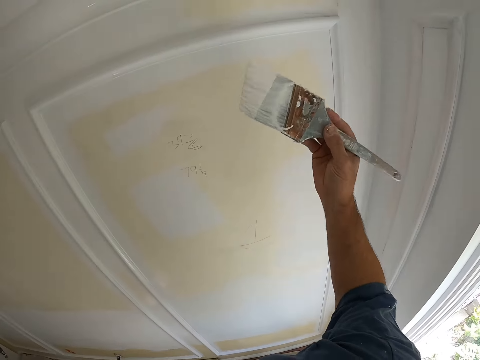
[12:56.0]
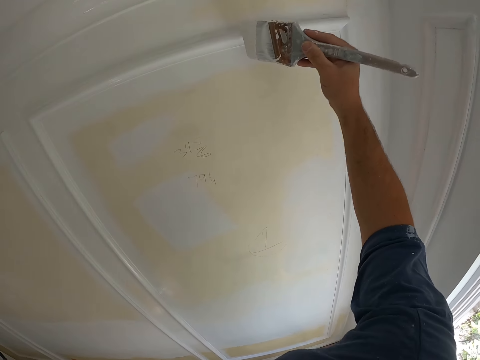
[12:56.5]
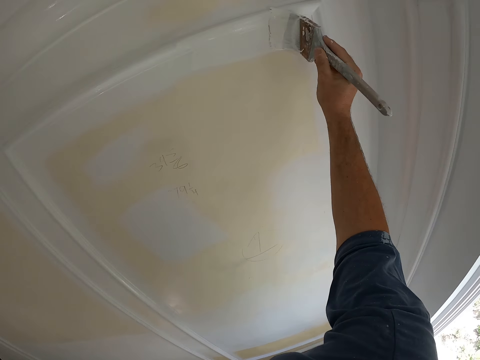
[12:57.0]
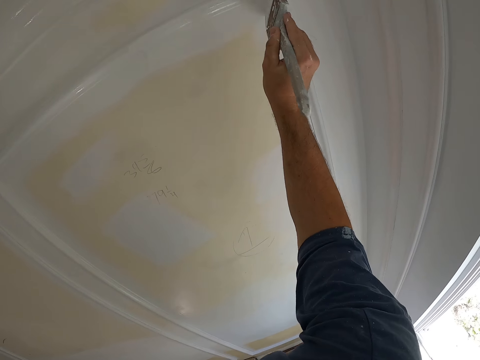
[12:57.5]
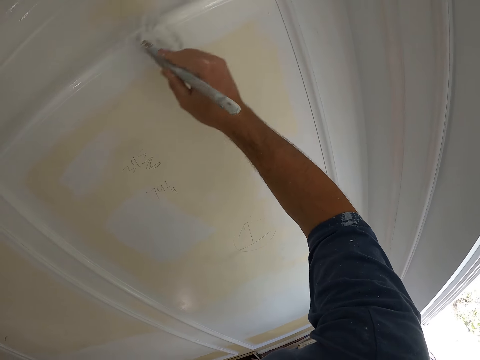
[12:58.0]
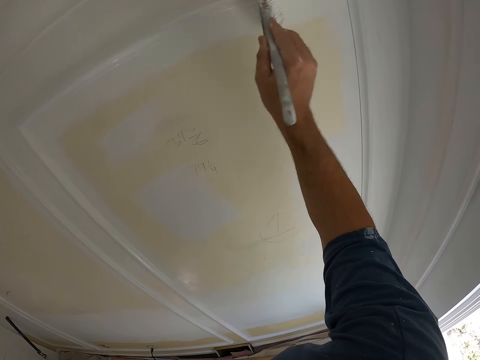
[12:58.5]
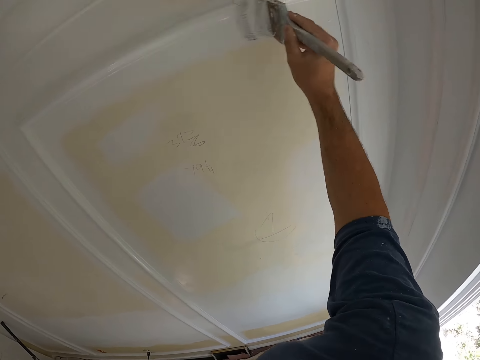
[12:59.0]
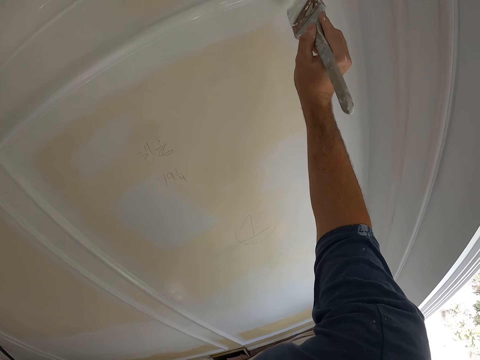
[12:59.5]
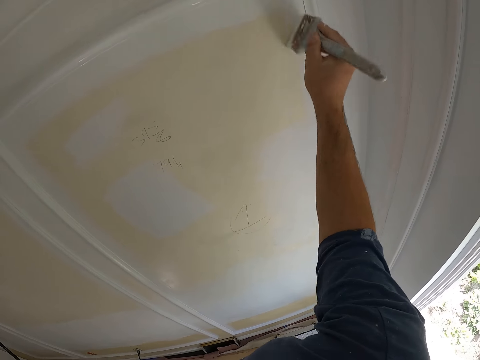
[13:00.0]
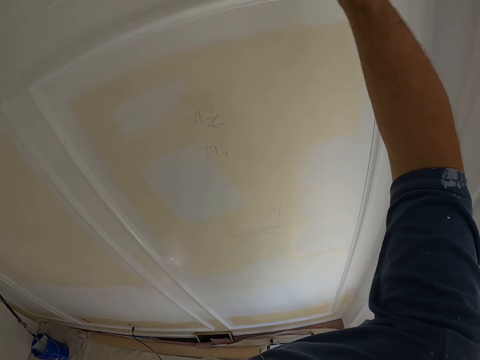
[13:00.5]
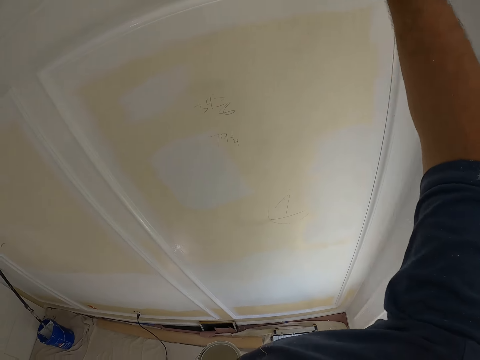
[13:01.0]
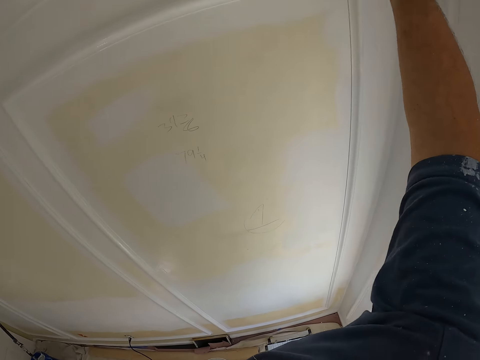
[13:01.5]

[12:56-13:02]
The camera wearer paints the wall of the room.

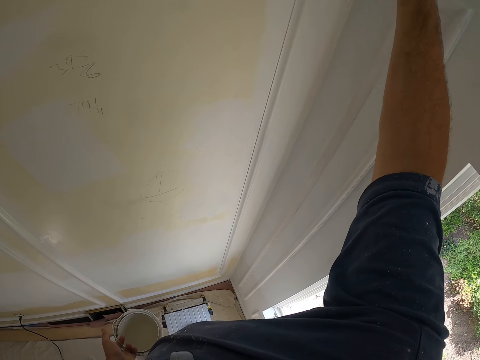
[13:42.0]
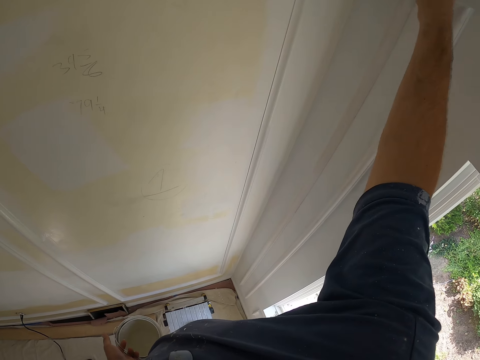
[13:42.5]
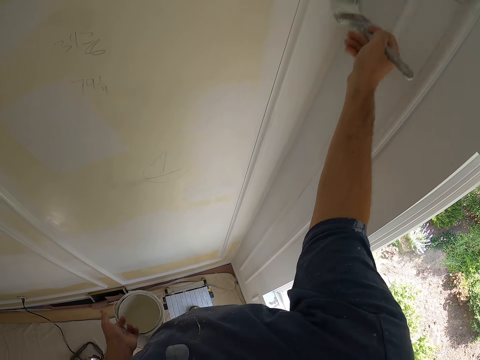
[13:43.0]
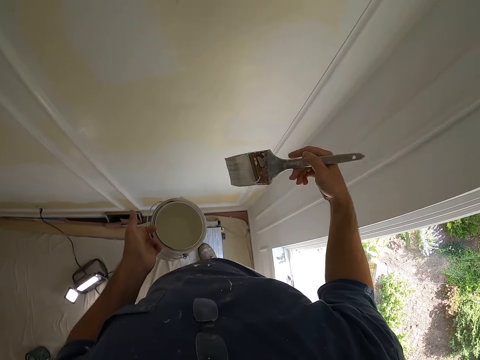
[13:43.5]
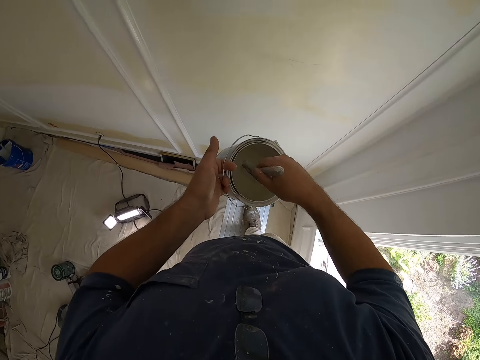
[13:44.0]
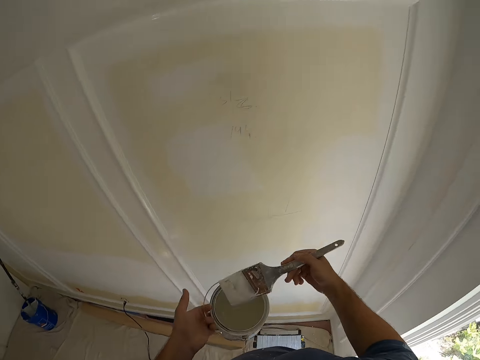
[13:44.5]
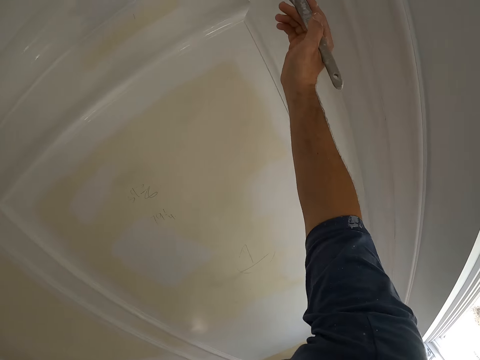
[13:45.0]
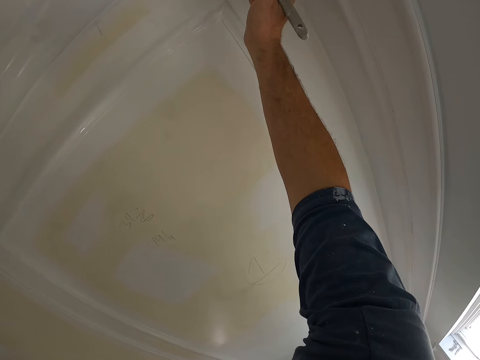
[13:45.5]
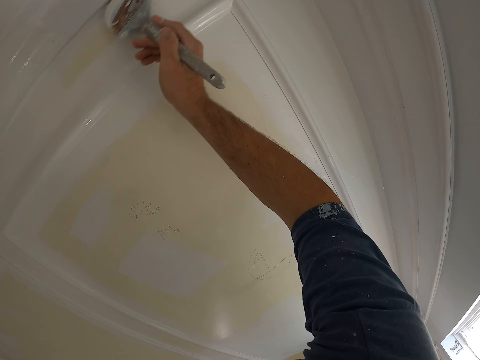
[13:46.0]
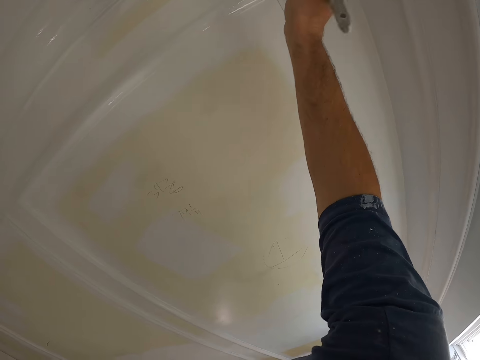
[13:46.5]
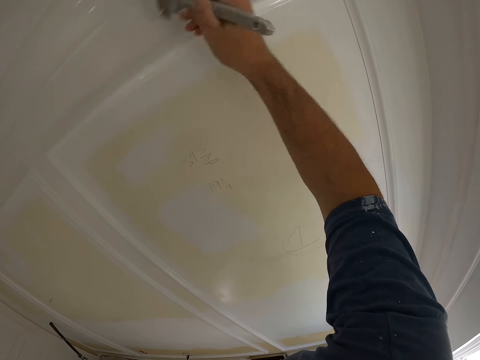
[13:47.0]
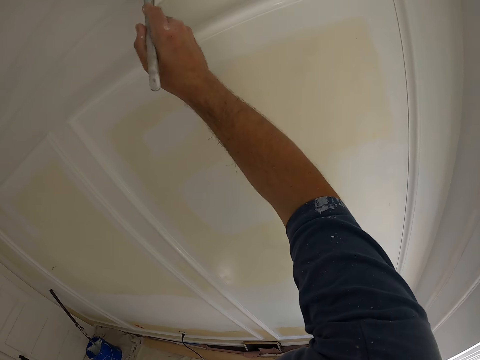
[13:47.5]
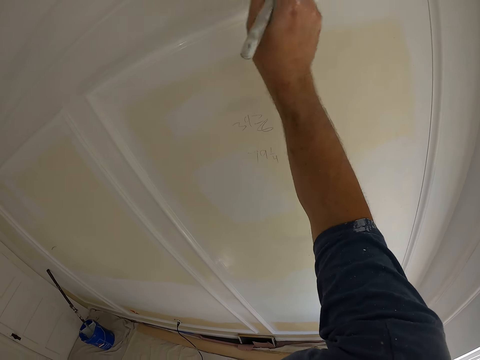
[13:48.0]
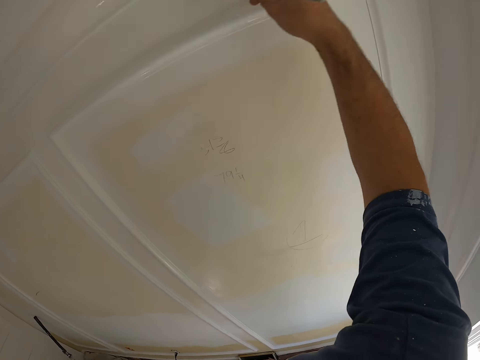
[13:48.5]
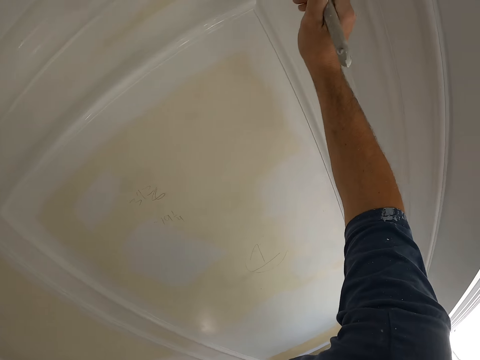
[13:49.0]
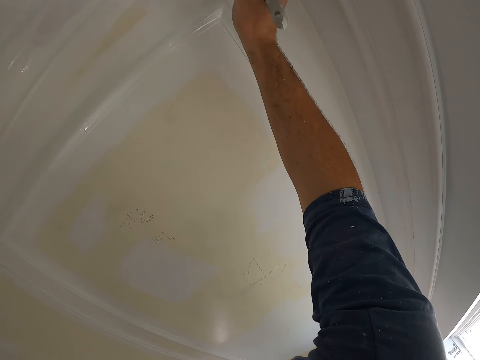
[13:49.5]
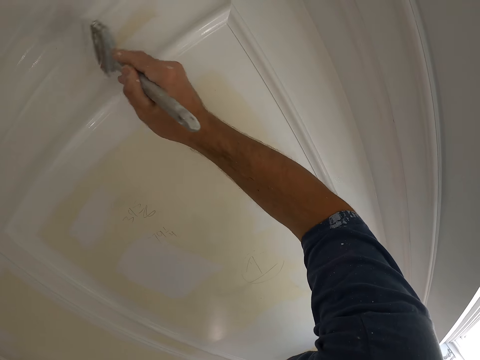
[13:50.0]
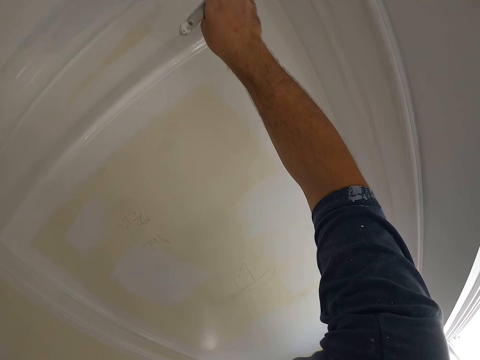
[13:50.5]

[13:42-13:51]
The camera wearer dips the paint brush into the paint container. They paint the wall of the room. They paint the wall with the brush.

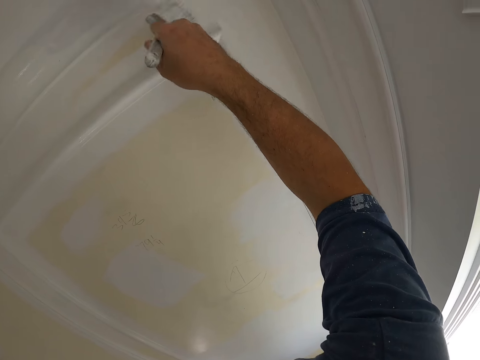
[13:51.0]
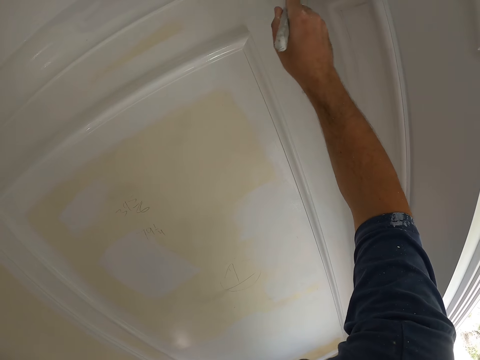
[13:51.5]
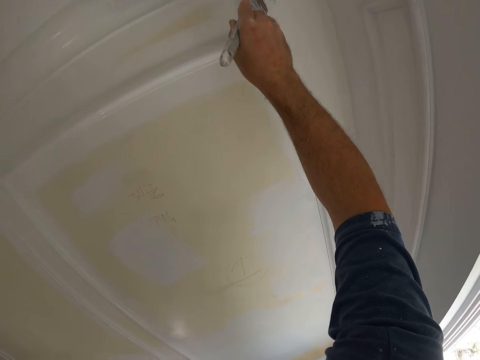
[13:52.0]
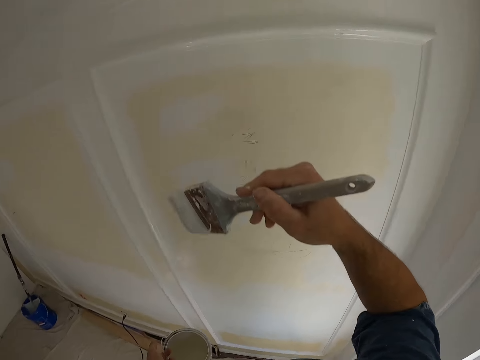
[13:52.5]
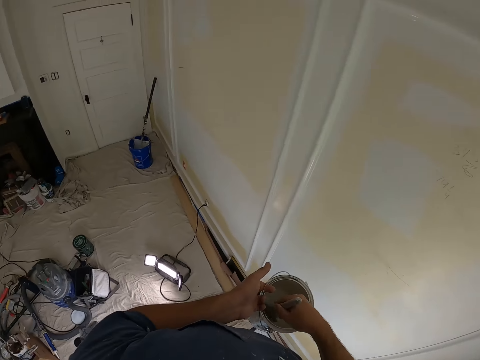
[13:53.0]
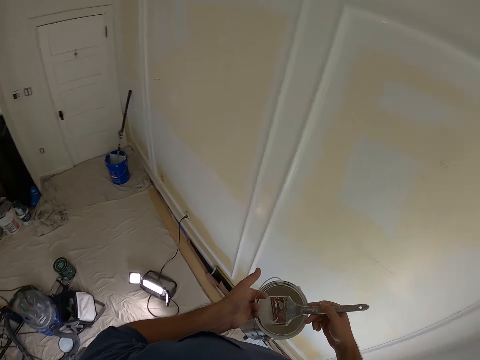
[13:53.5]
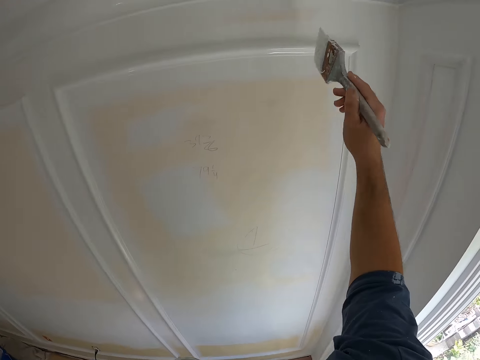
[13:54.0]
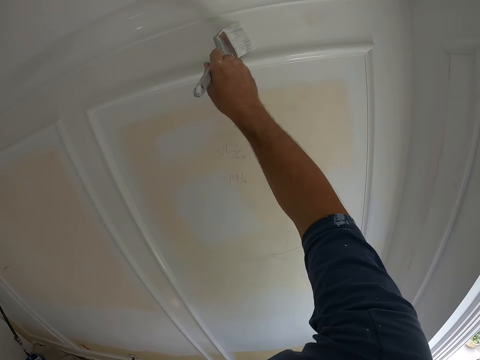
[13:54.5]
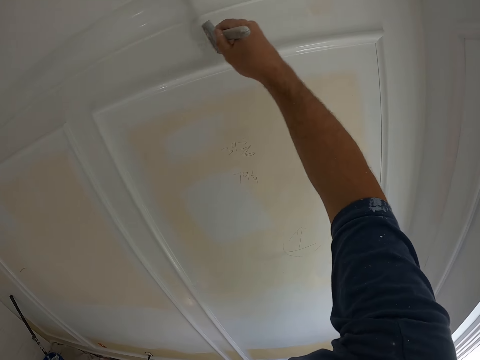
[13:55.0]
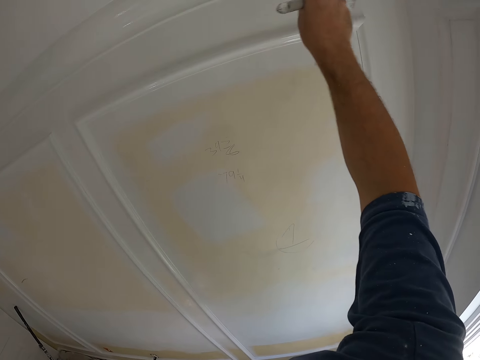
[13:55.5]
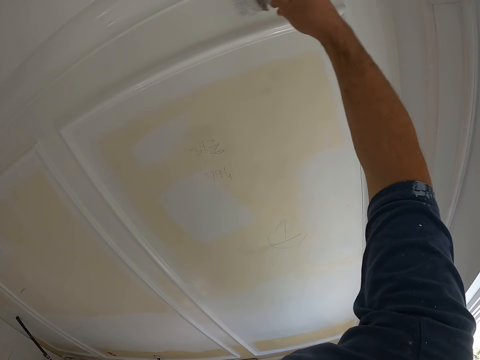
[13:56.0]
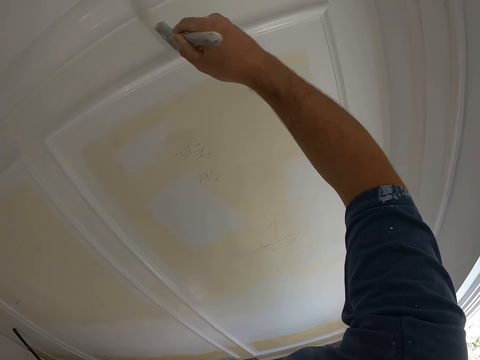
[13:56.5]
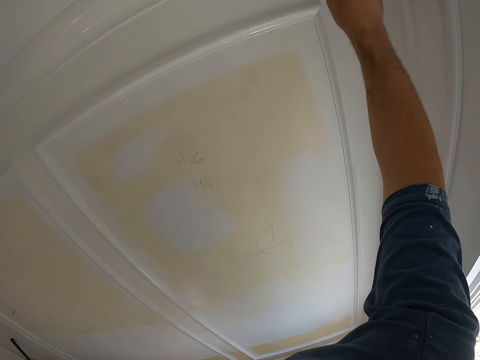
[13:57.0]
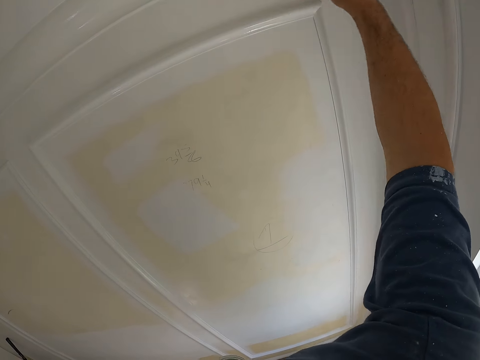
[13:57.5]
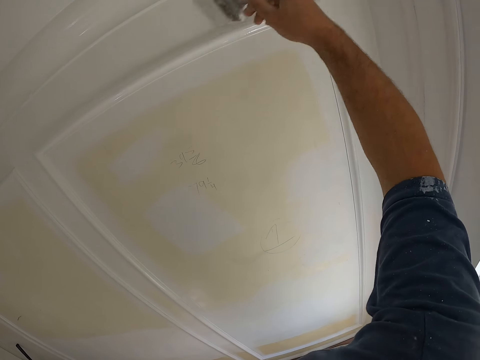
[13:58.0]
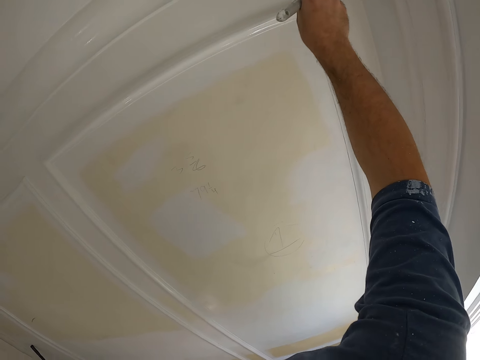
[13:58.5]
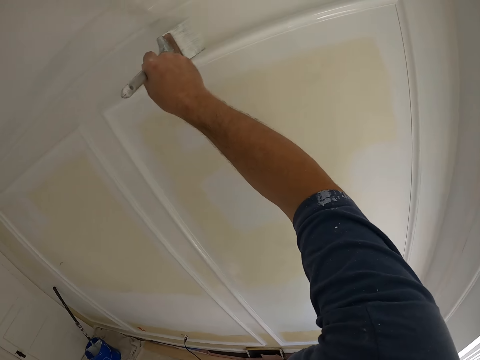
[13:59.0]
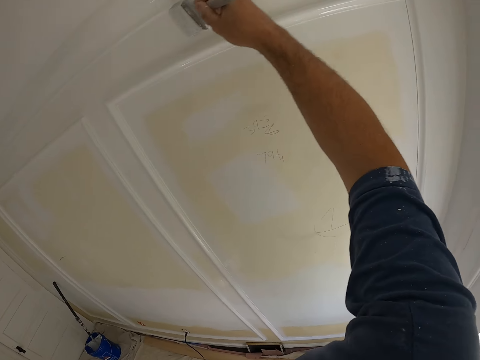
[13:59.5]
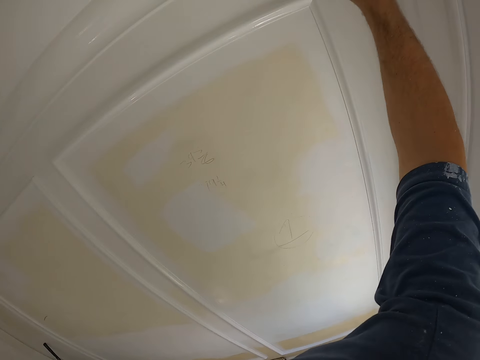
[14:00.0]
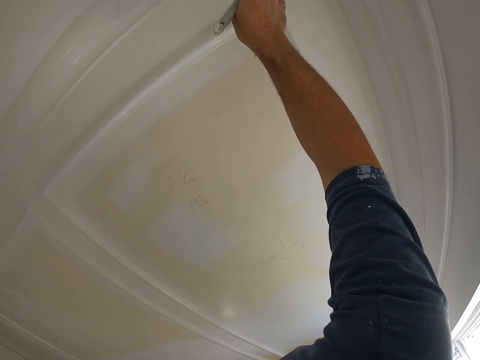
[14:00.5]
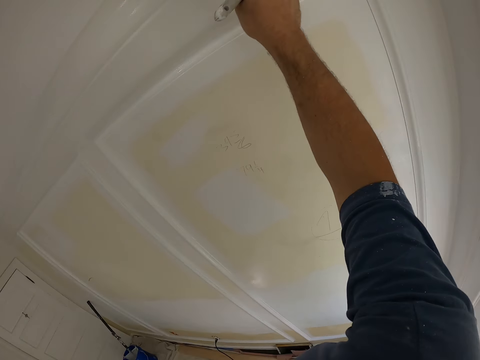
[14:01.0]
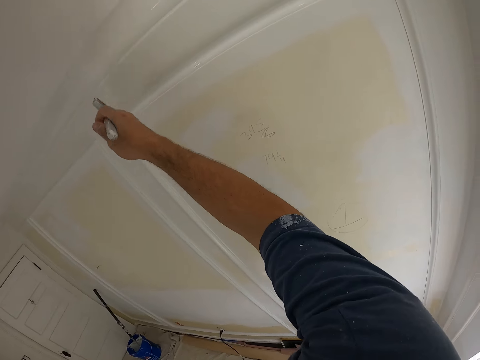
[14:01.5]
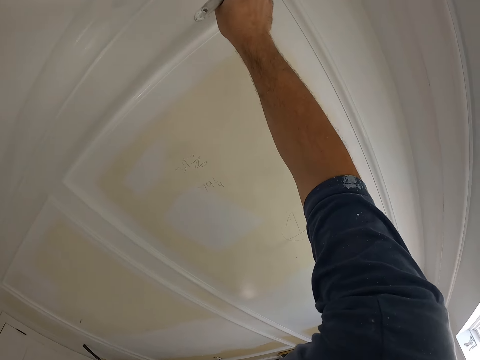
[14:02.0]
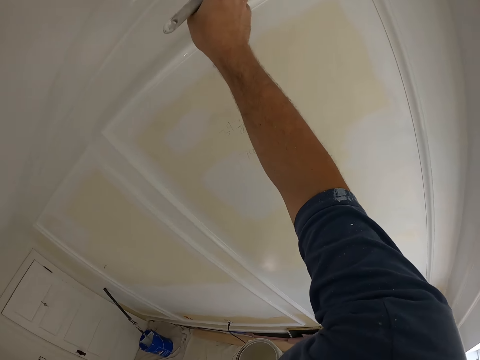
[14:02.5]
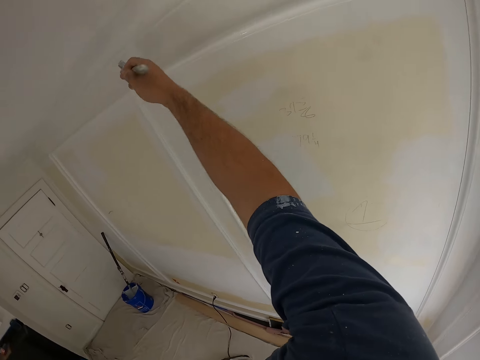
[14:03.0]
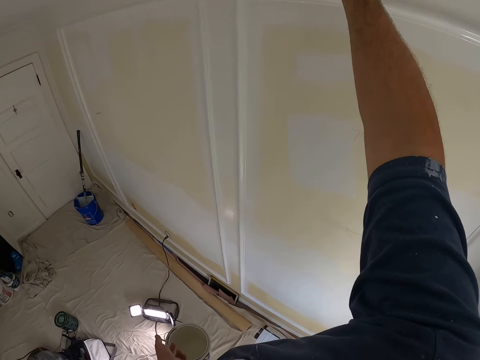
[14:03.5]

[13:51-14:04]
The camera wearer dips the painting brush in the paint can. They paint the door with the painting brush. They paint the wall with the brush.
